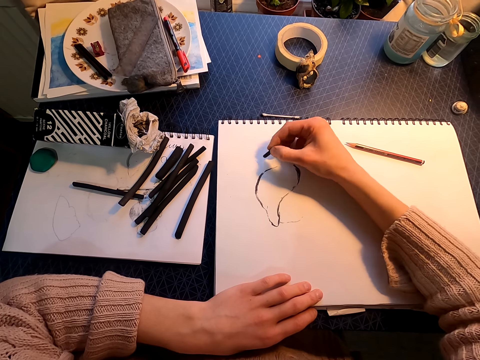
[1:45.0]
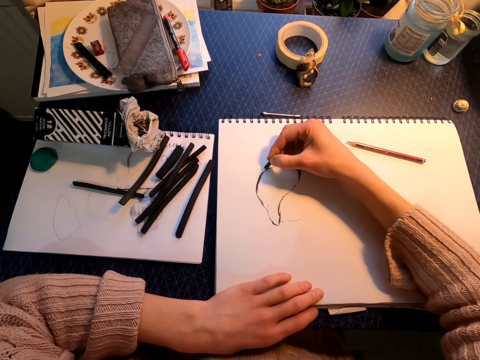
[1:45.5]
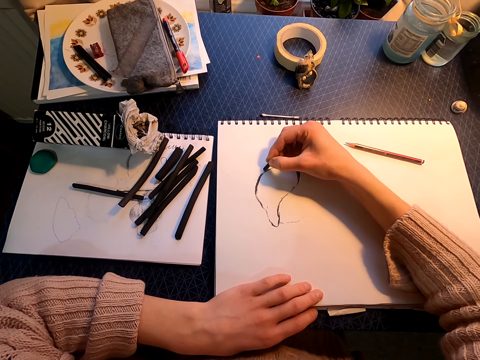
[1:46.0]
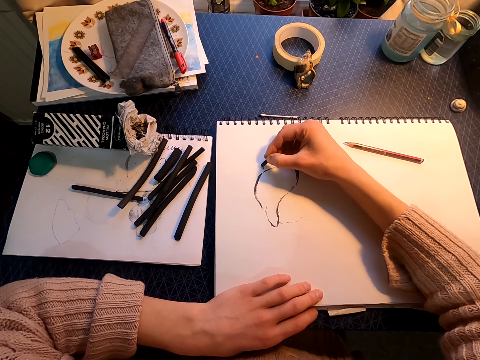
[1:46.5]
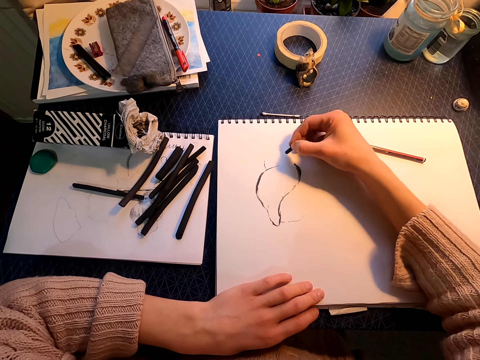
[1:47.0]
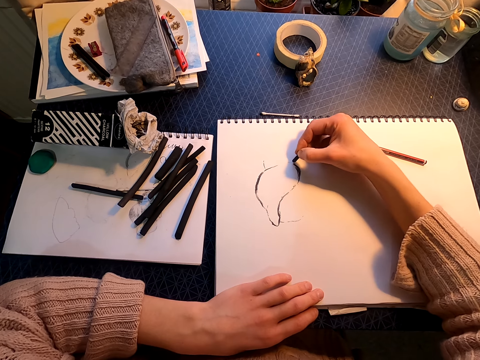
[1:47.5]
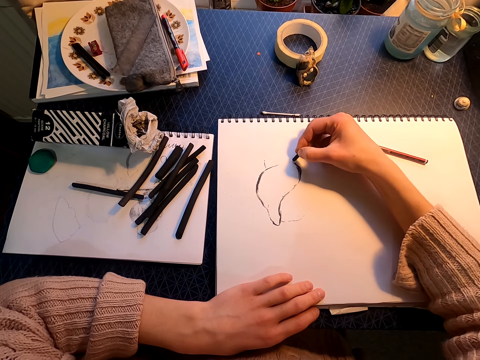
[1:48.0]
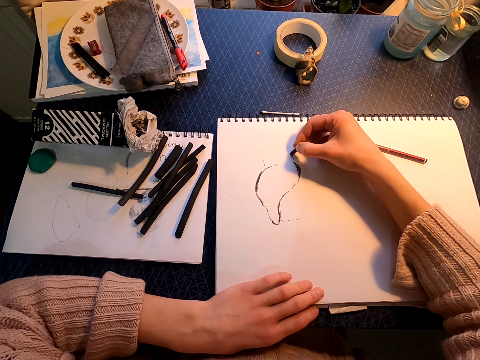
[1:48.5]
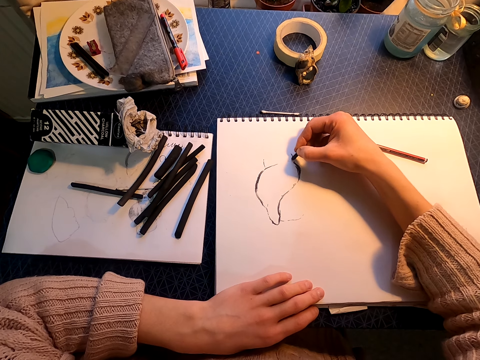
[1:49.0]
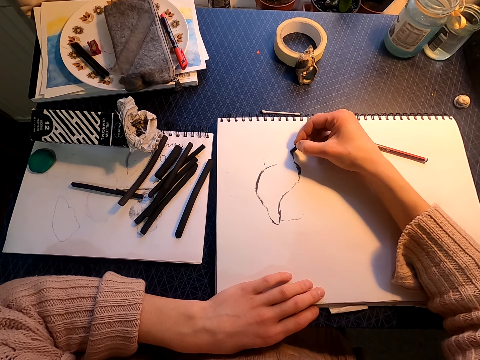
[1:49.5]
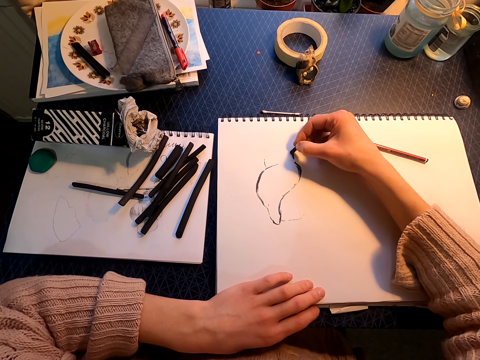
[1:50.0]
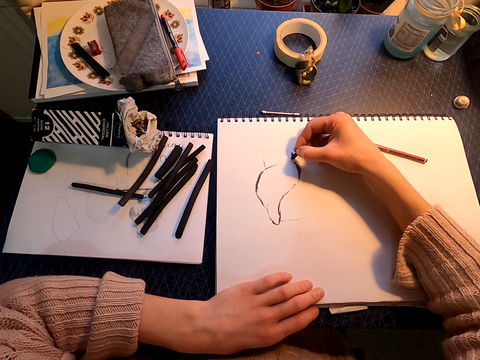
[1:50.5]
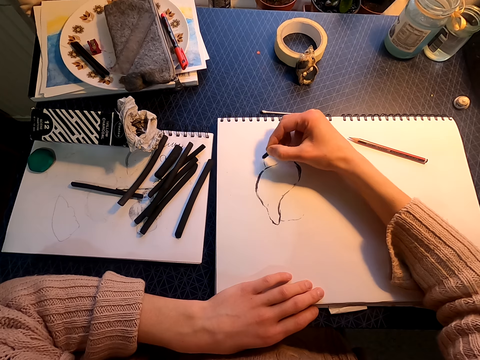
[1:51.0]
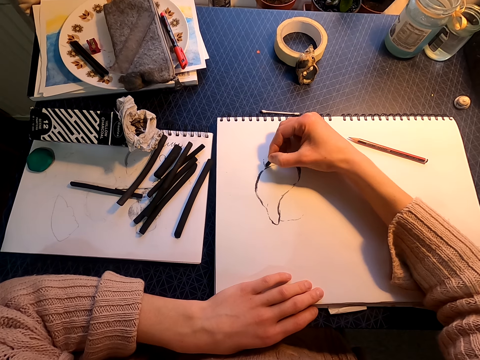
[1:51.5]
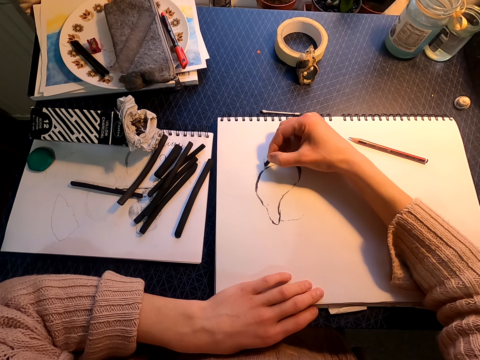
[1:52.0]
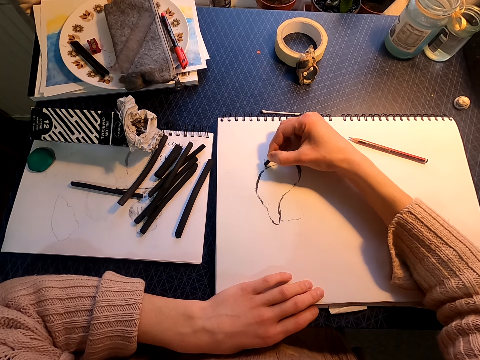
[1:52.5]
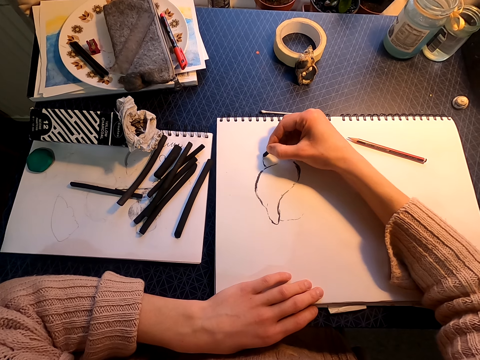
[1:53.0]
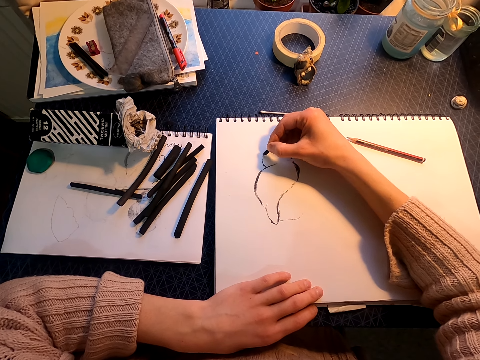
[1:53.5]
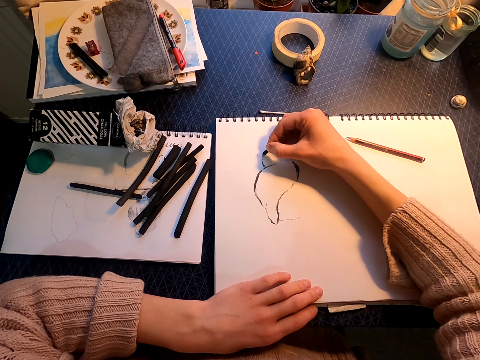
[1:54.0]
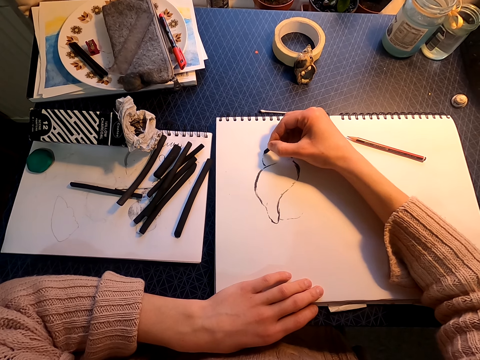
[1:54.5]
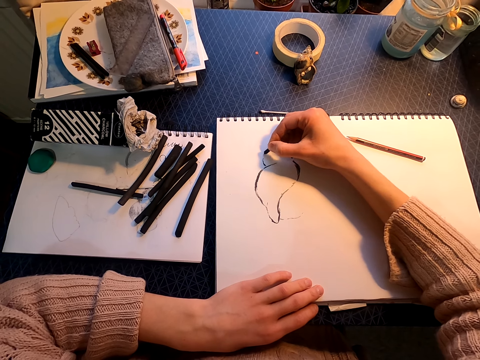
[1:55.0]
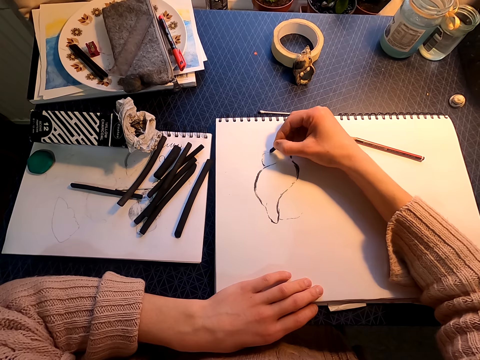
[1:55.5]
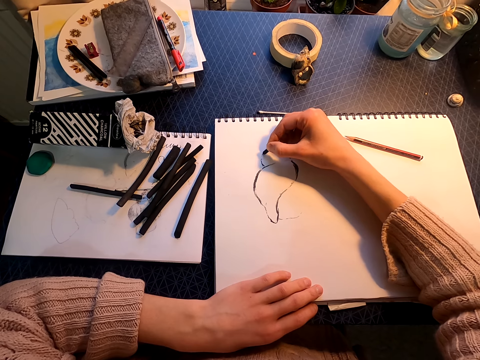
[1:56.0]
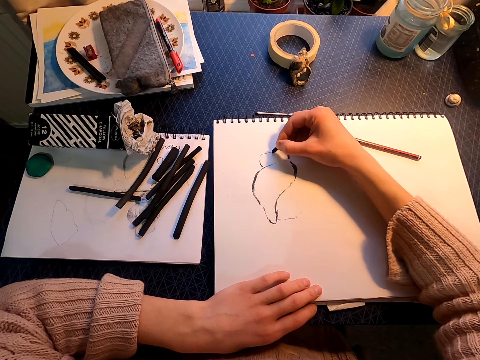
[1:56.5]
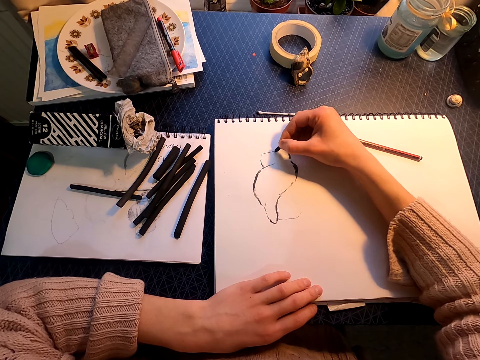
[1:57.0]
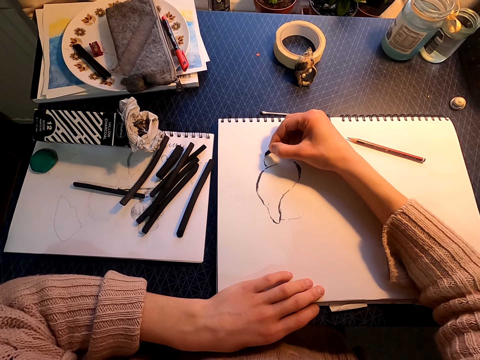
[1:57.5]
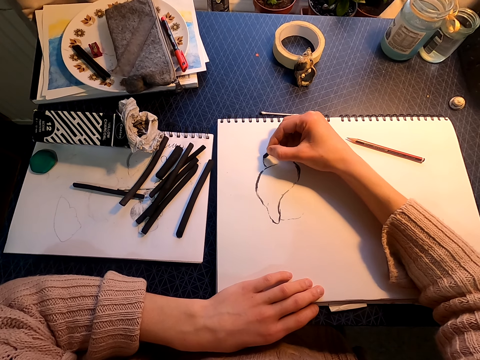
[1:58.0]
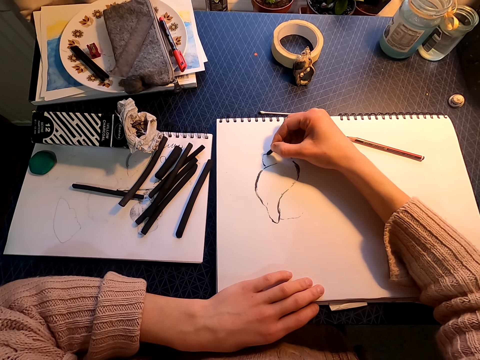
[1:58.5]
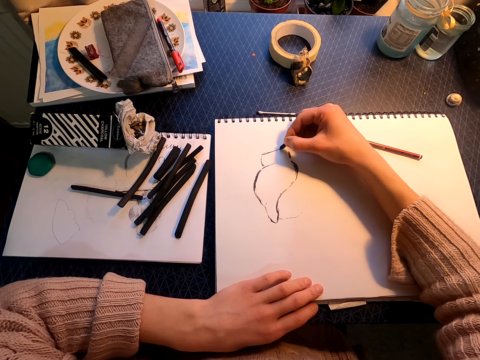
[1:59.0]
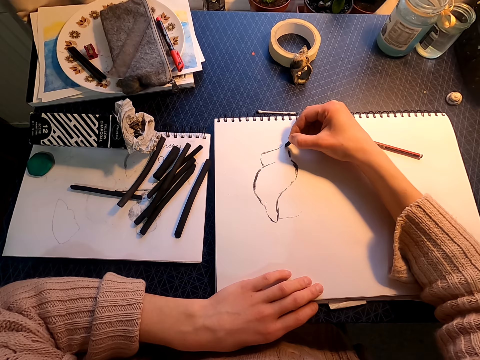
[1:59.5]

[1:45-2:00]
The camera wearer moves the right hand. They draw on a drawing book with a willow charcoal.

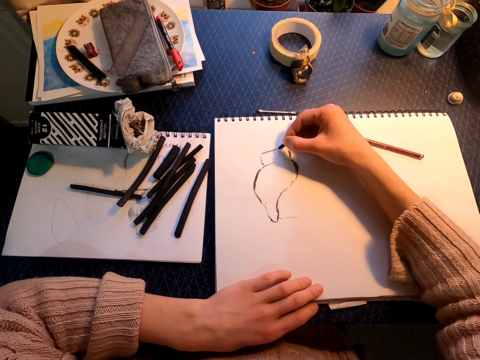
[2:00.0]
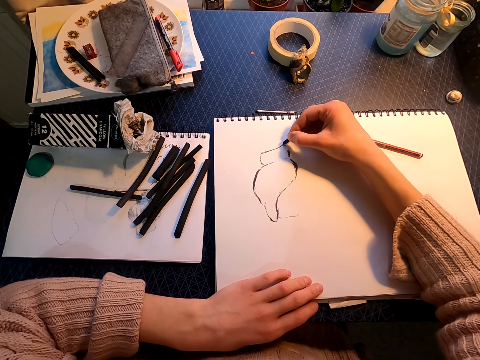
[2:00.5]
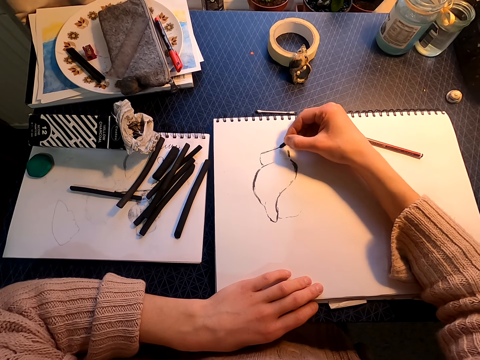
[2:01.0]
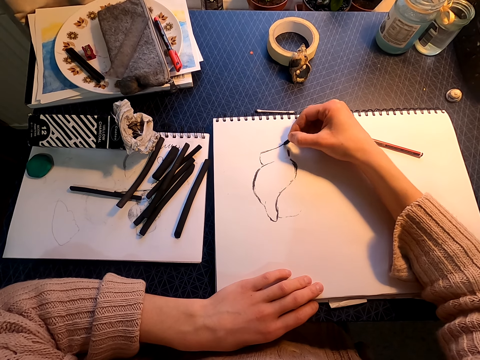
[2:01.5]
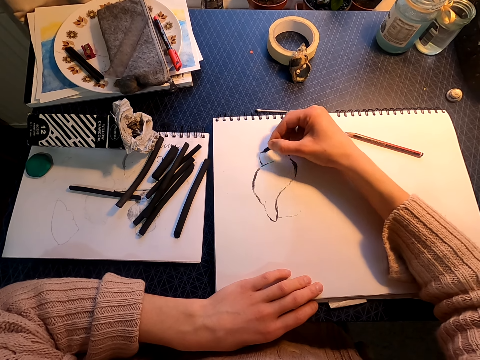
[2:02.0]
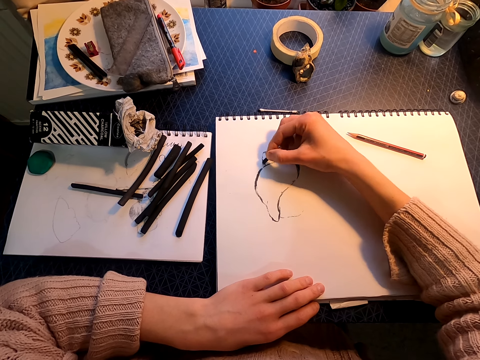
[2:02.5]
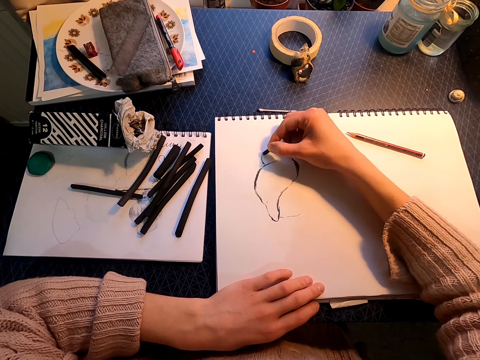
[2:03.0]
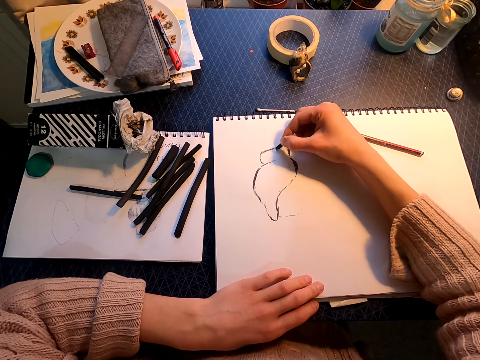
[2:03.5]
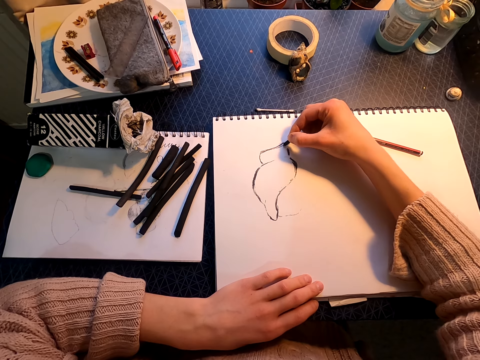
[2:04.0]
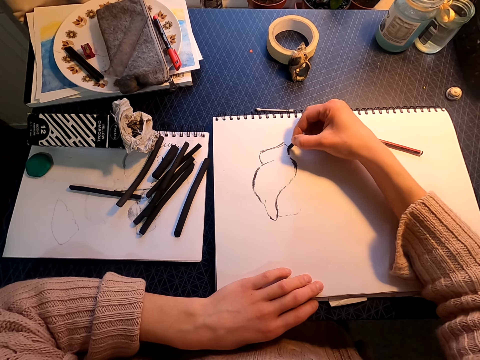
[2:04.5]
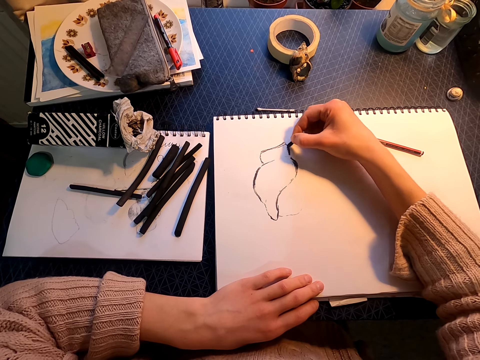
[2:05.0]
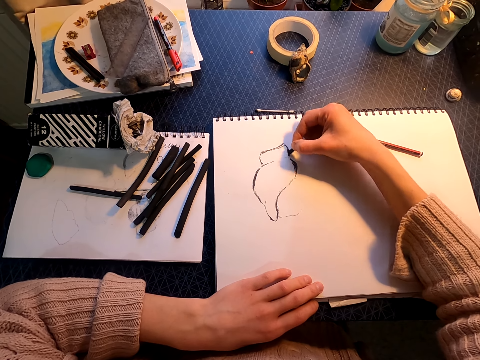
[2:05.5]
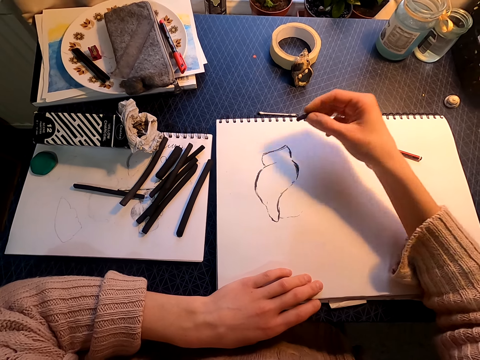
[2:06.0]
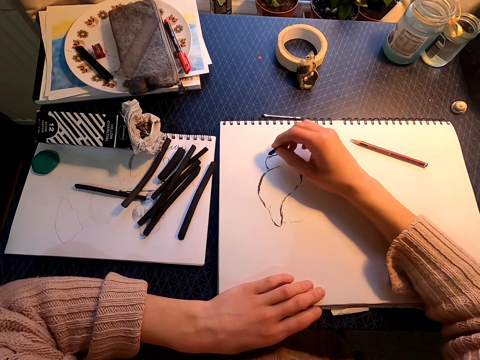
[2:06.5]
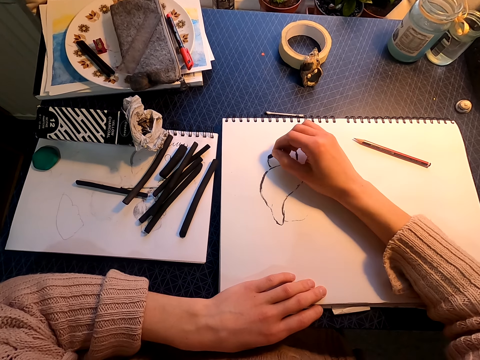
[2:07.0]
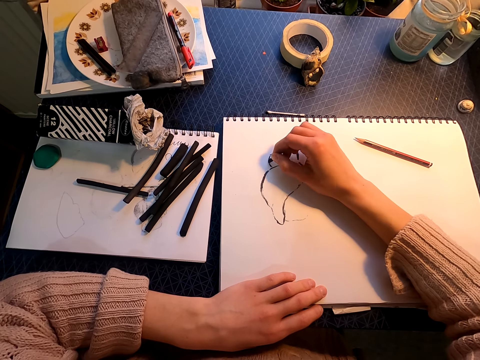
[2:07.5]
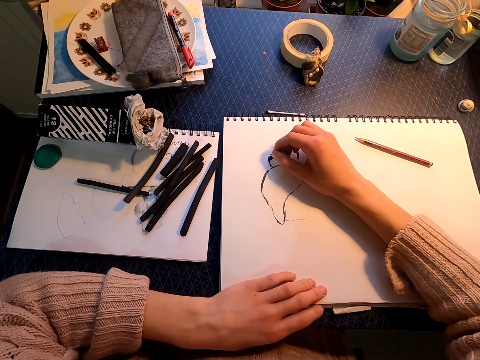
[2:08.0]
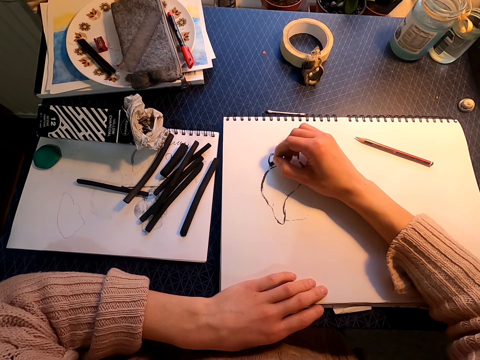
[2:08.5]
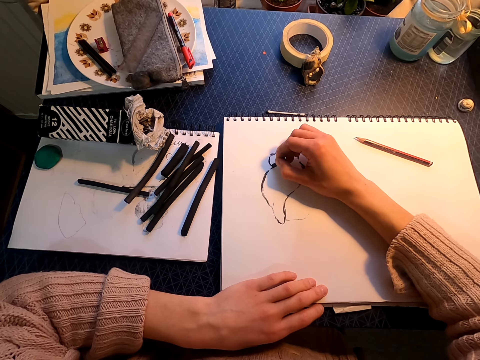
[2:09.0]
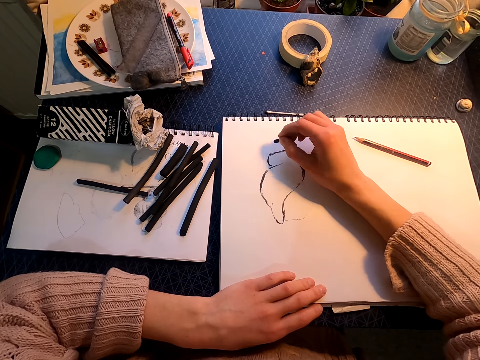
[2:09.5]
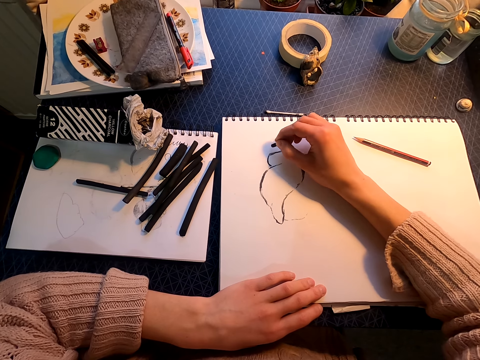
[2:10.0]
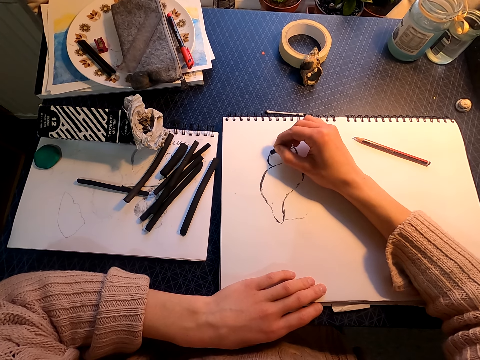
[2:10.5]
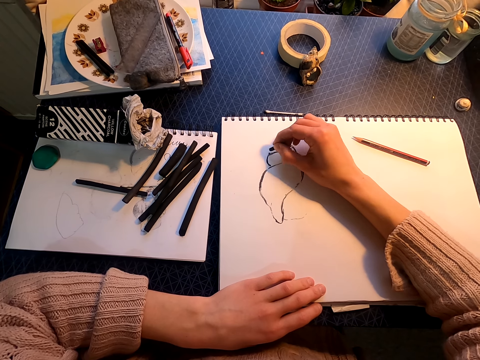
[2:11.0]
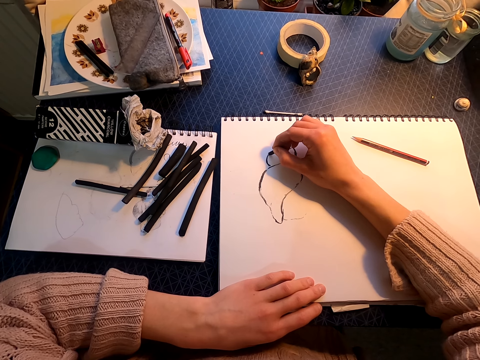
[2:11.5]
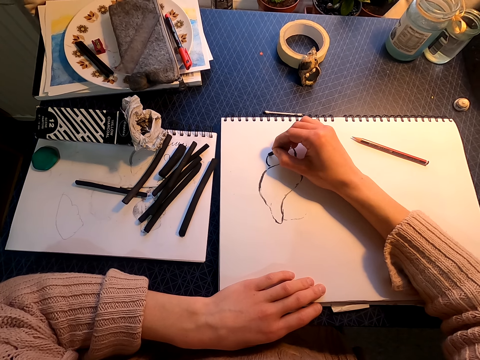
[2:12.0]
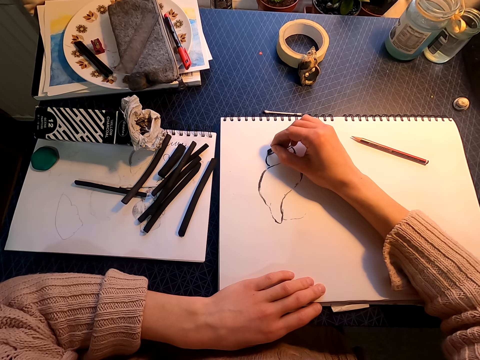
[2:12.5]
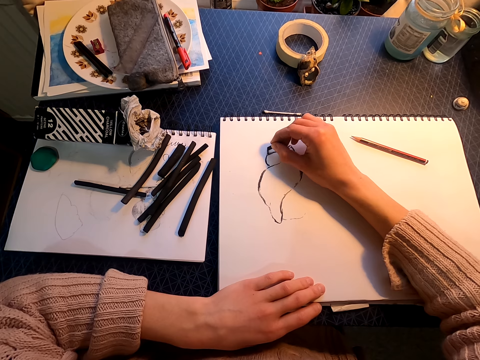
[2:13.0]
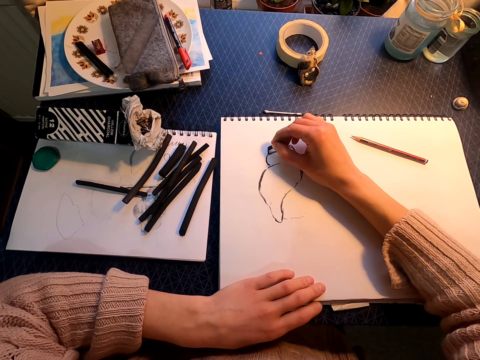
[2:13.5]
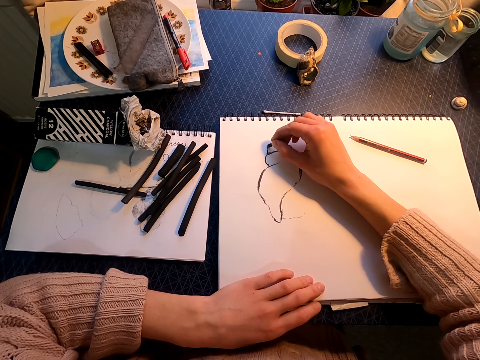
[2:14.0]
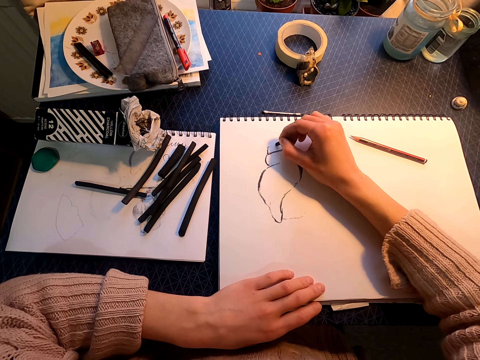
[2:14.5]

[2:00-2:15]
The camera wearer lifts the right hand. They draw on a drawing book with a willow charcoal. They lift the right hand. They draw on the drawing book with the willow charcoal.
